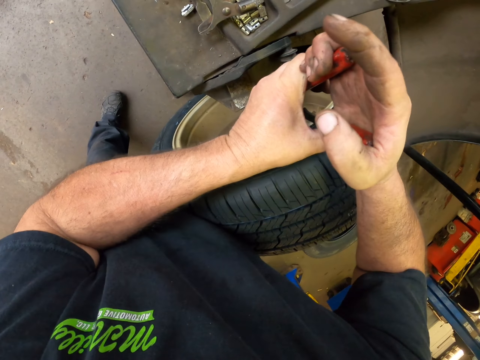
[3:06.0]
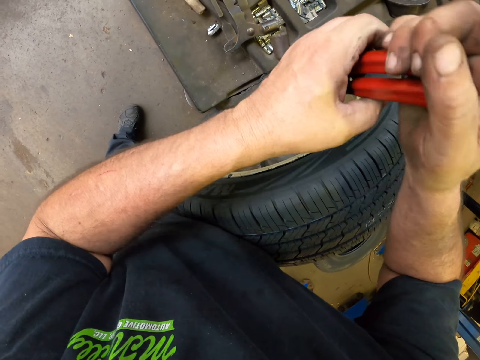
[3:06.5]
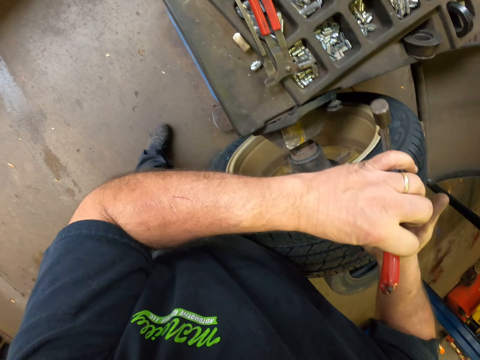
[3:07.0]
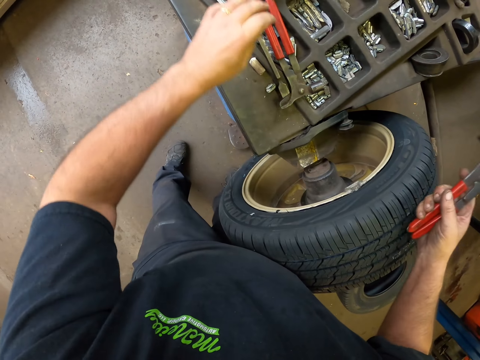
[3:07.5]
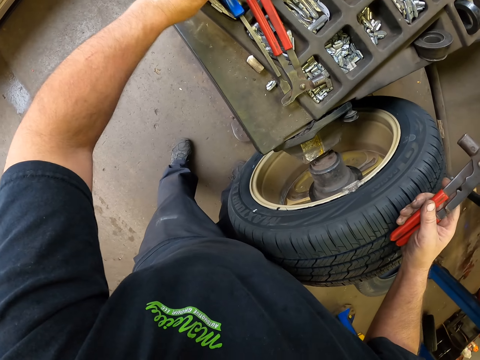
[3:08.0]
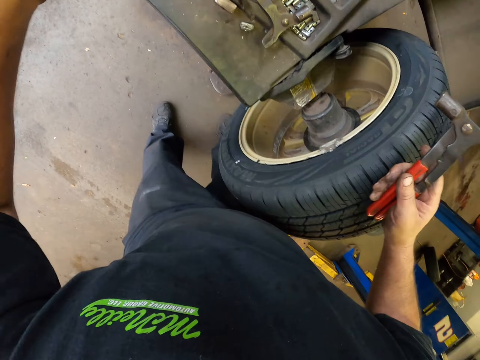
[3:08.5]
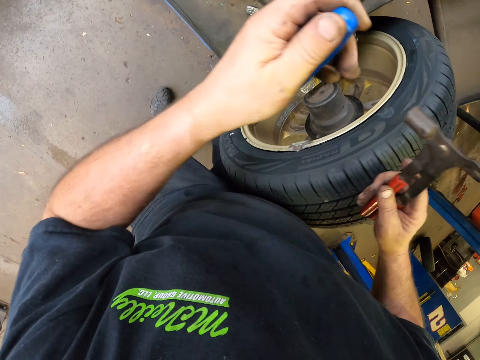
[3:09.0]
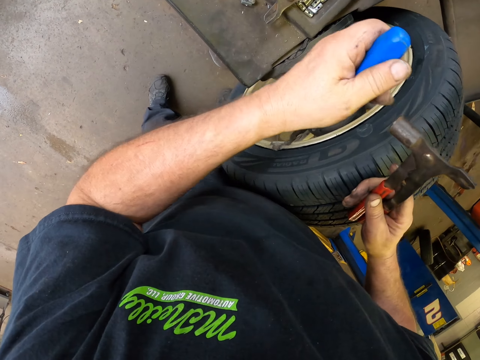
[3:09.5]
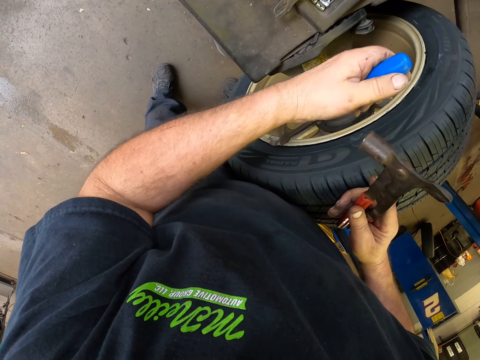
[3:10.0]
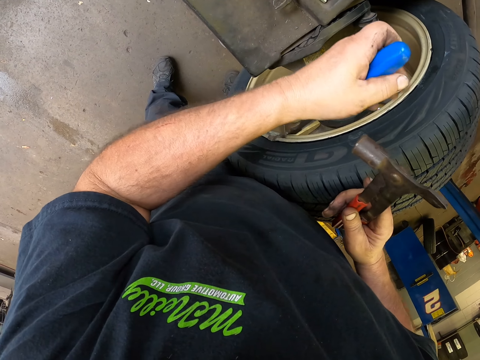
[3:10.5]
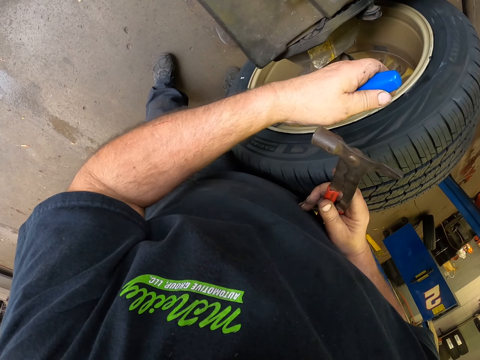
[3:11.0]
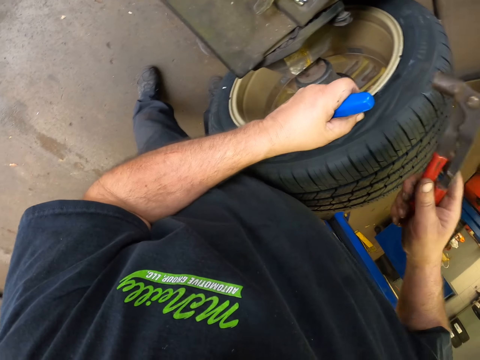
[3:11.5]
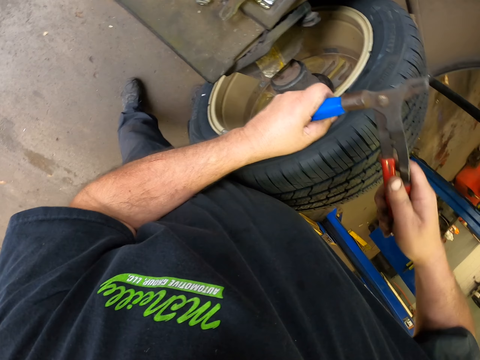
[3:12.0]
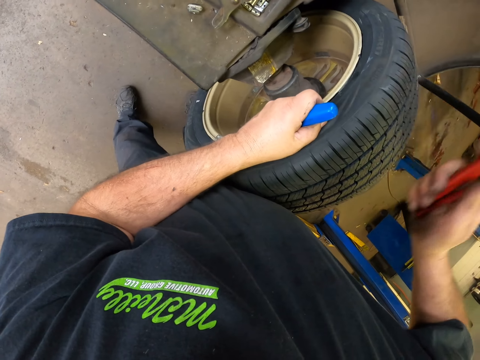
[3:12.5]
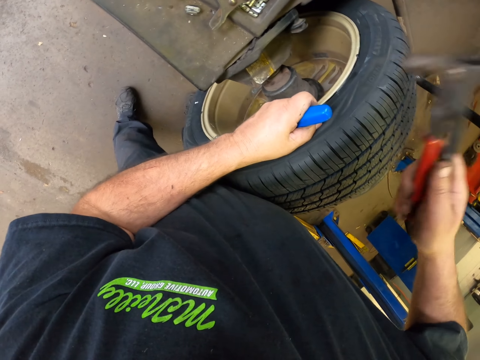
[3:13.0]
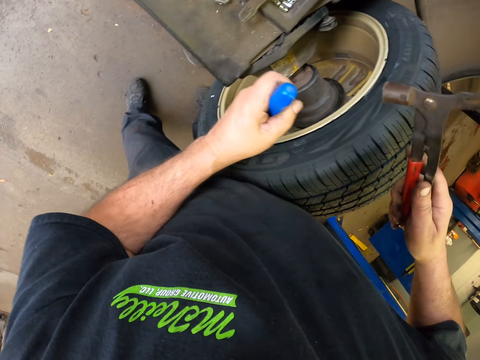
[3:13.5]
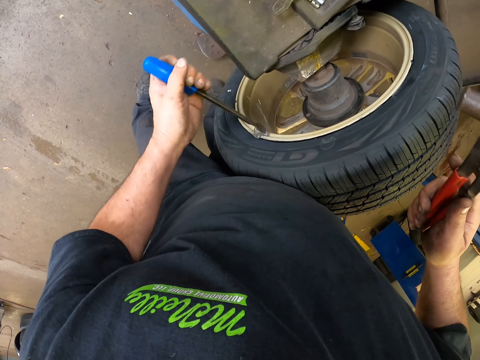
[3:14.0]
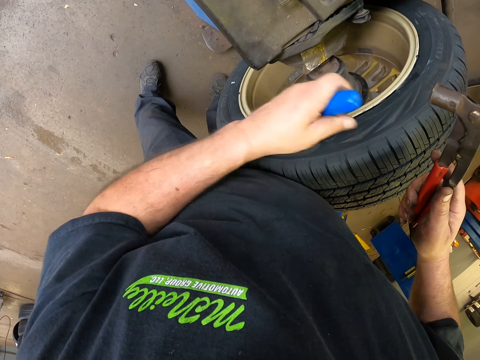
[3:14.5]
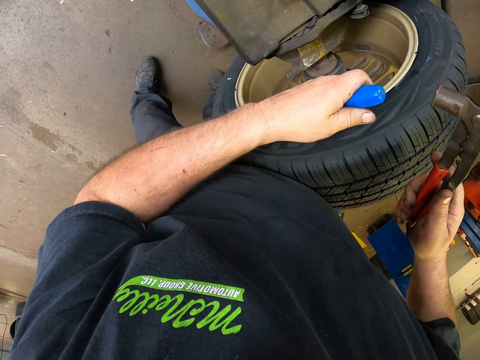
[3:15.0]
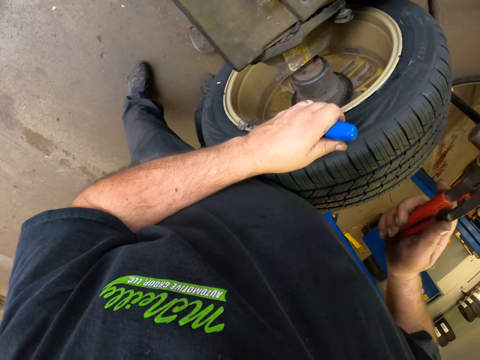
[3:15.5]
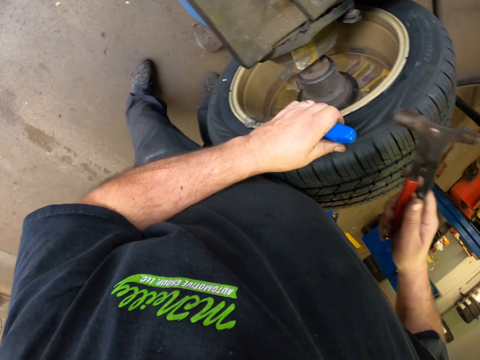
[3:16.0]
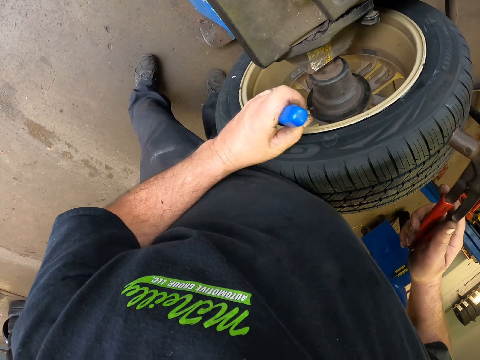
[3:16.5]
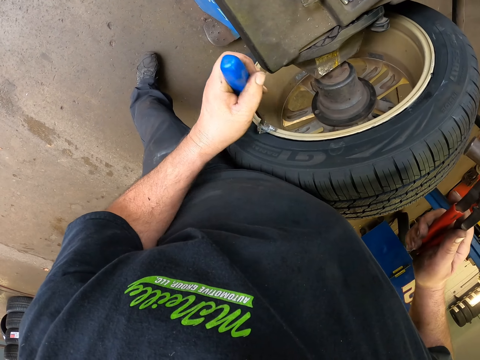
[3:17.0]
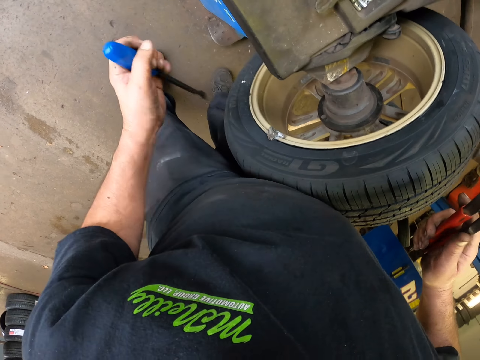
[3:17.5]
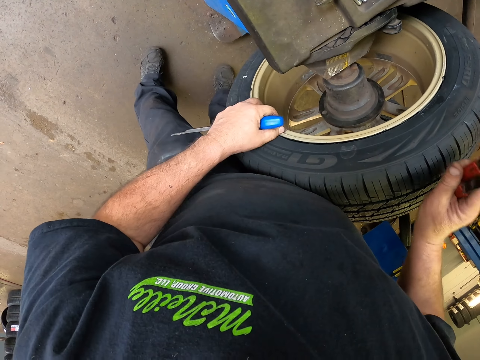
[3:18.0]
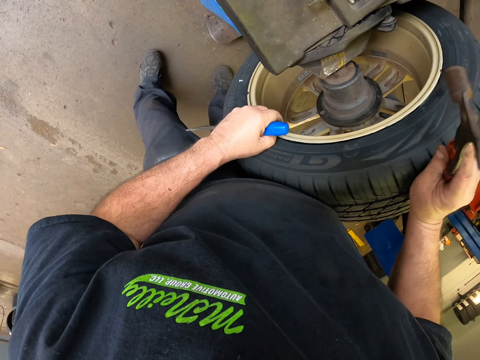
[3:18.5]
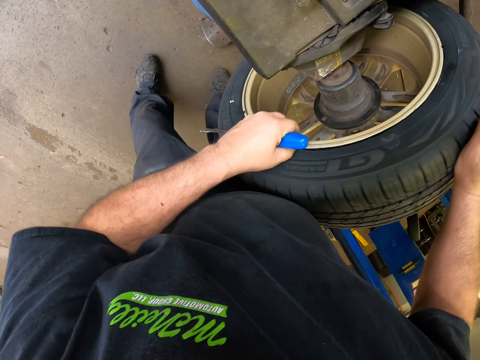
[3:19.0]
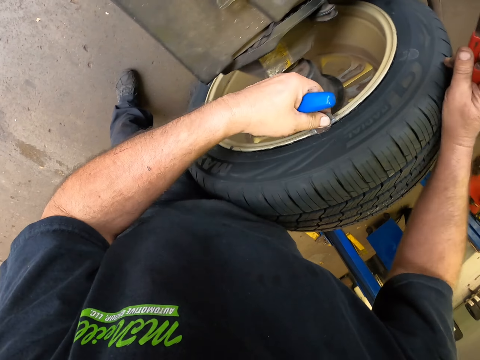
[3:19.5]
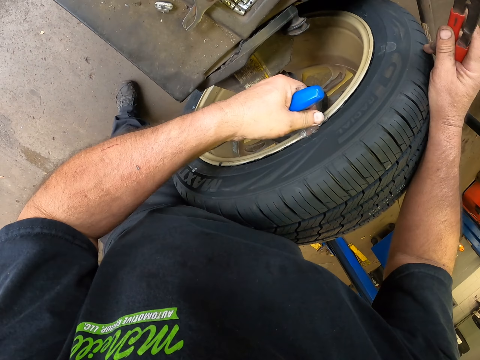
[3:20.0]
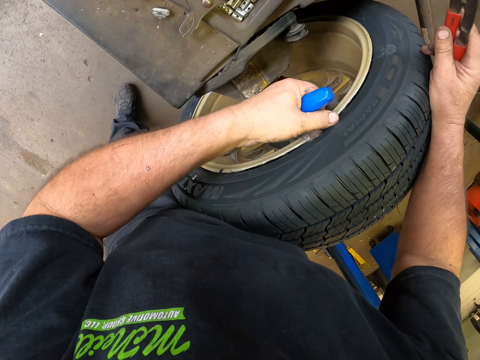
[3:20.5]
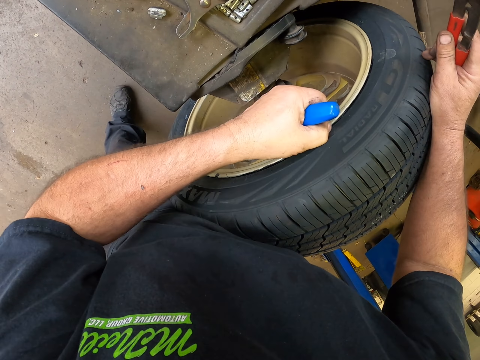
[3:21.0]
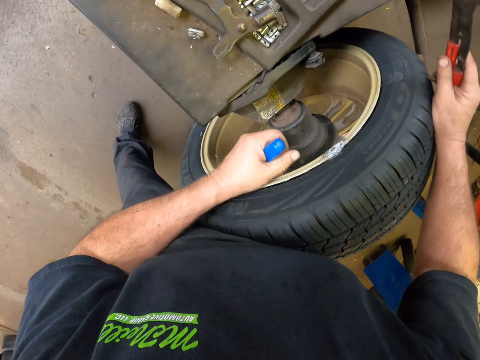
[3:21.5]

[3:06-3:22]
The camera wearer picks a screwdriver from the table. They place the screwdriver on the wheel. They hit the screwdriver with the percussion tool. They check something. They pull something from the rim.

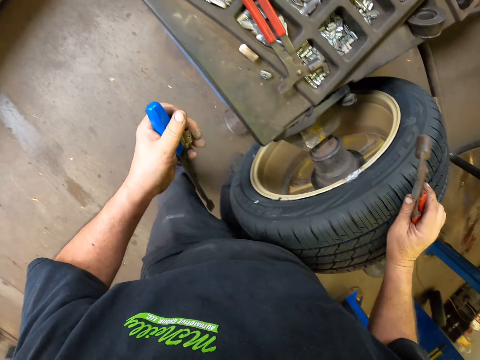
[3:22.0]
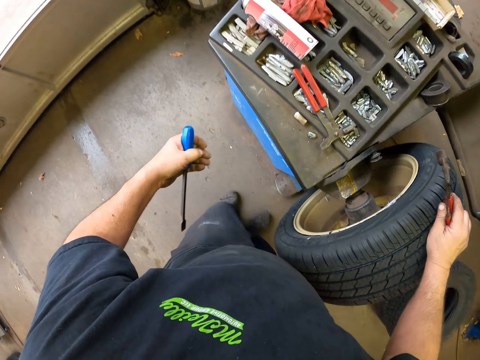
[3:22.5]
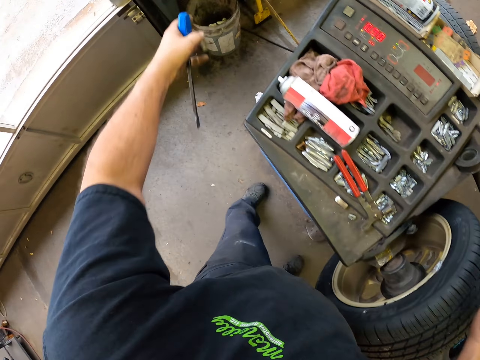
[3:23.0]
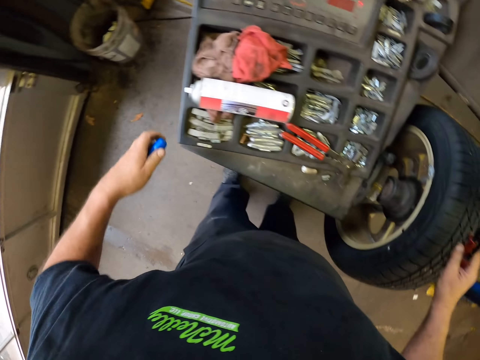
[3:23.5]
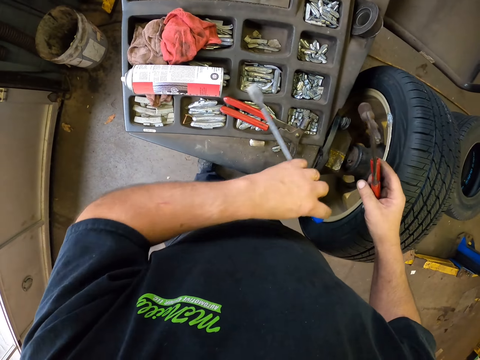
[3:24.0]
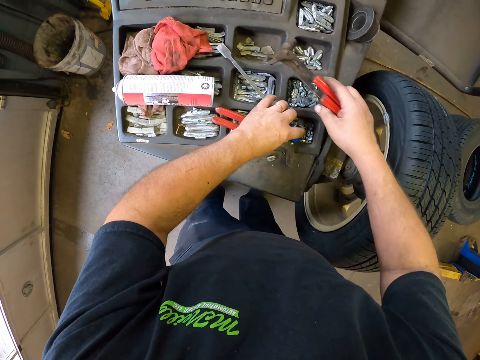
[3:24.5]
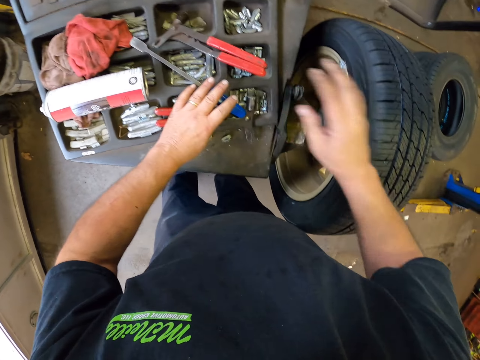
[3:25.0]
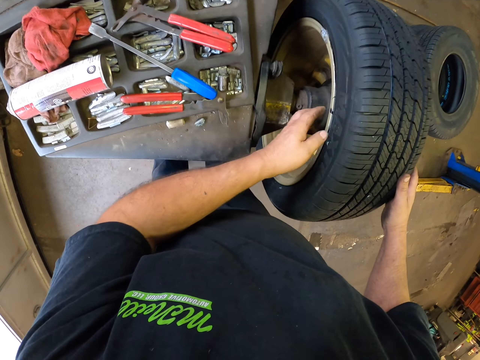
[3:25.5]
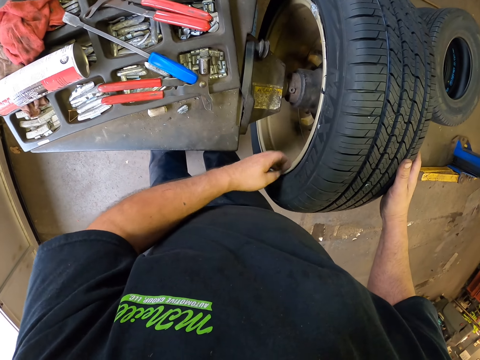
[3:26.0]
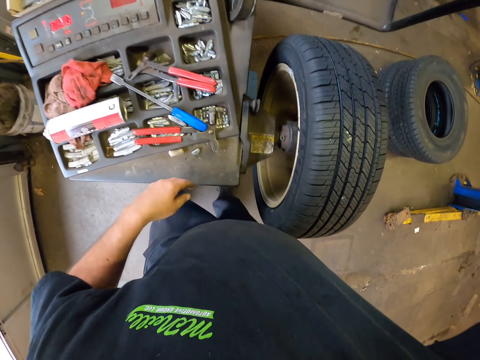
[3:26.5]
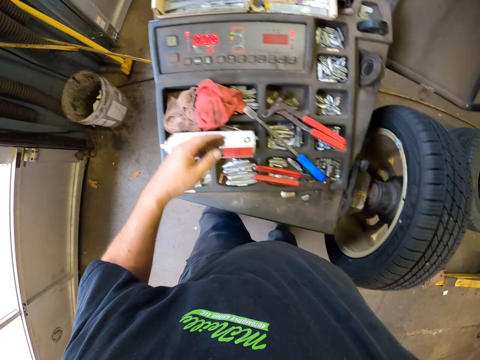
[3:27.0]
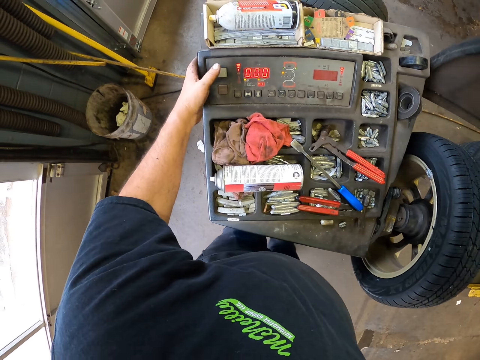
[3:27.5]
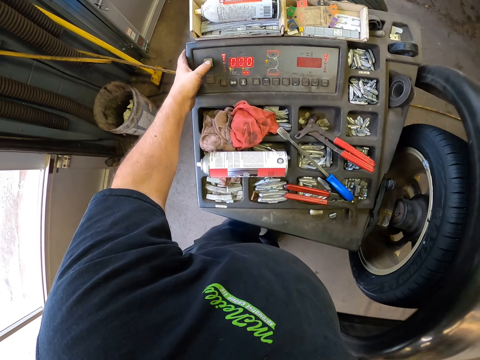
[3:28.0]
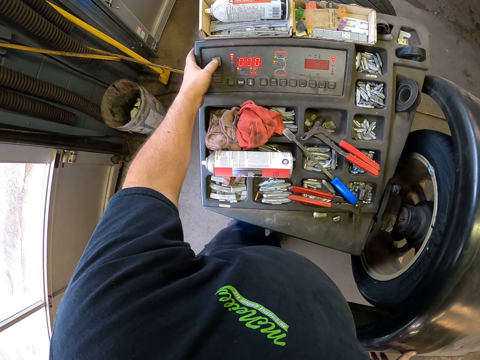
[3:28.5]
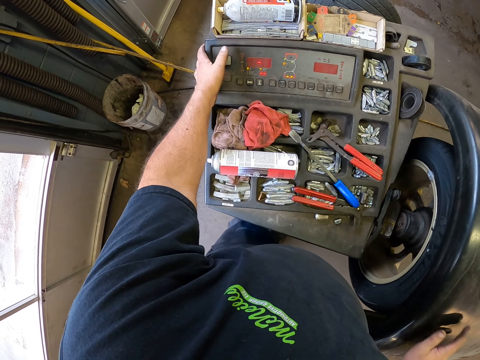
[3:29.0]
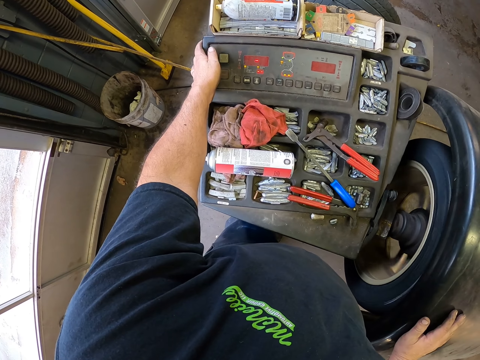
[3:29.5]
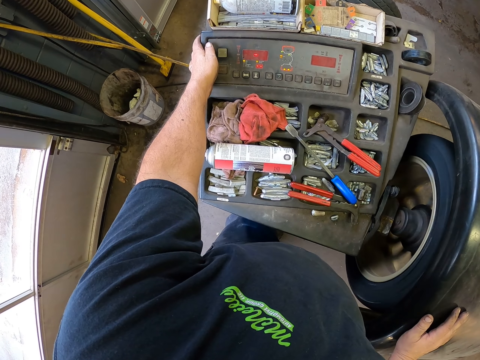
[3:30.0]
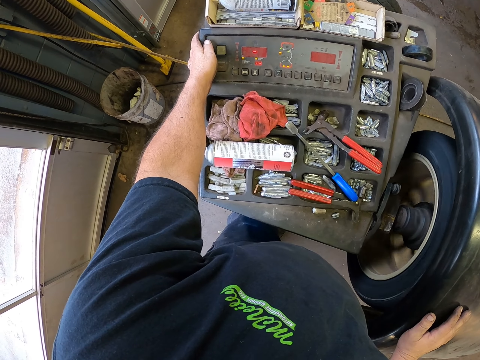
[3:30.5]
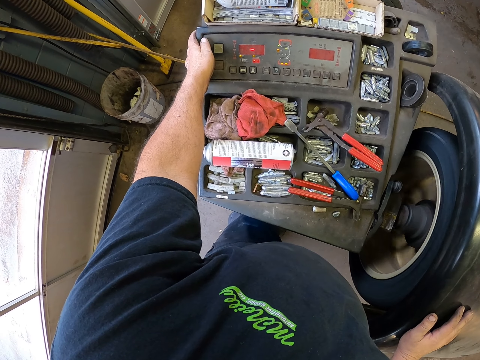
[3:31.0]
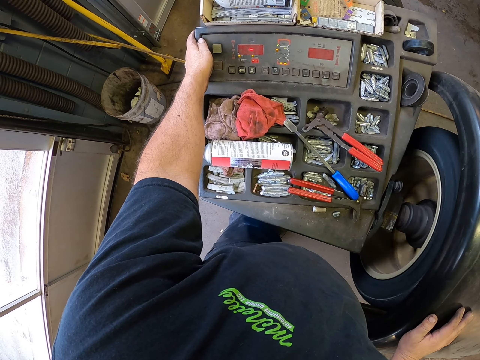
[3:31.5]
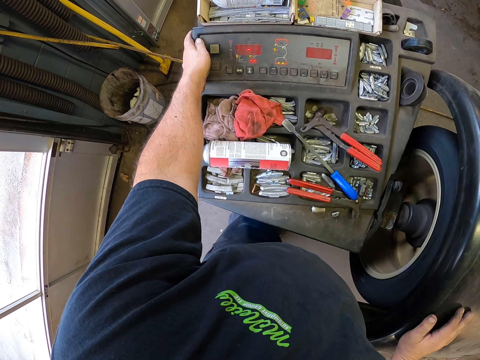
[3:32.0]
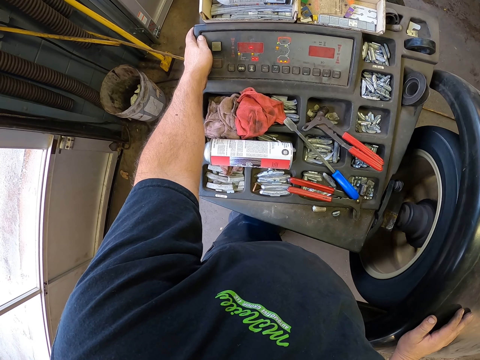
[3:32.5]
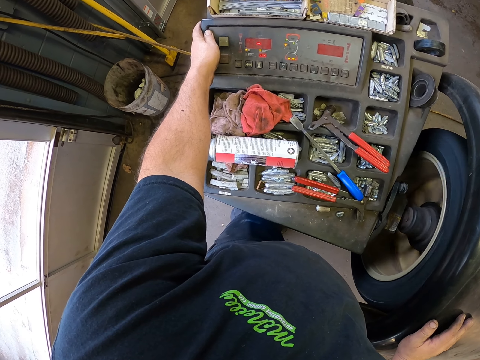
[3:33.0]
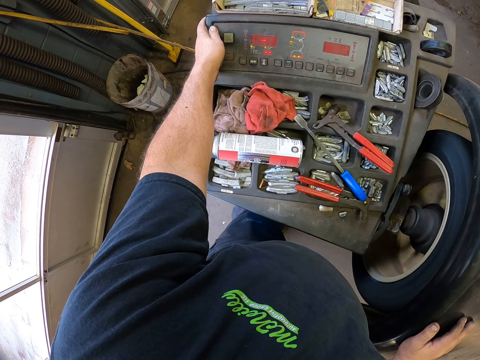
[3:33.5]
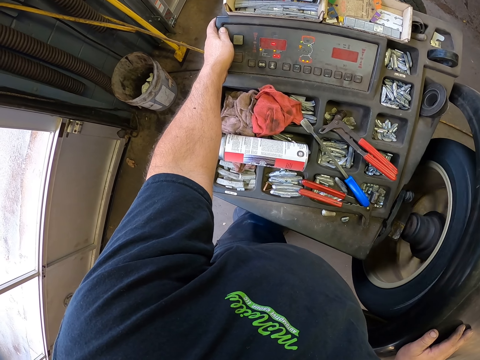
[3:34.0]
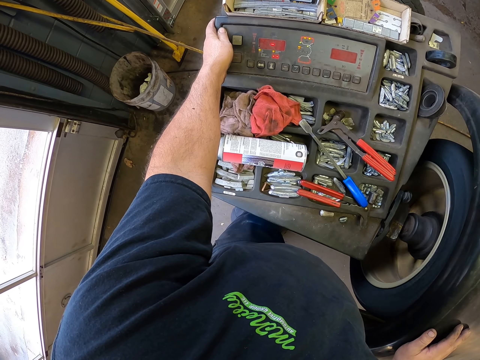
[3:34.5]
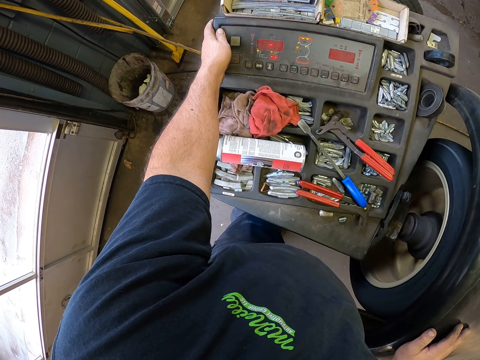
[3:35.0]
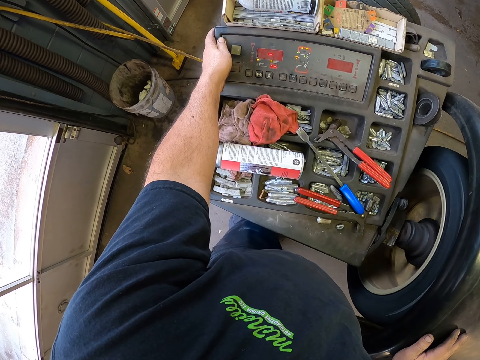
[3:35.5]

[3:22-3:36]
The camera wearer throws something in the bin. They place the screwdriver on the machine. They put a wheel weight down. They place the percussion tool on the table. They hold the tyre with both hands. They lower the wheel cover on the wheel. They turn on the tire machine. They run the wheel.
